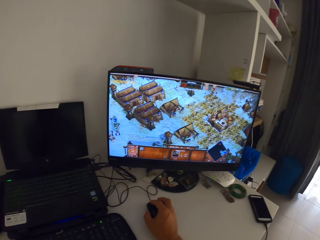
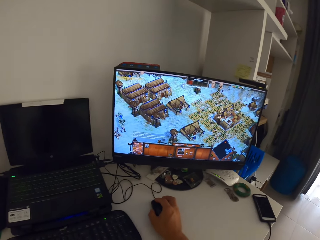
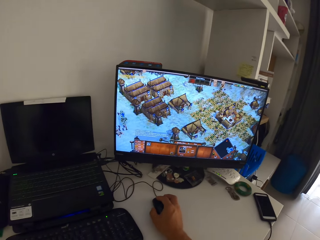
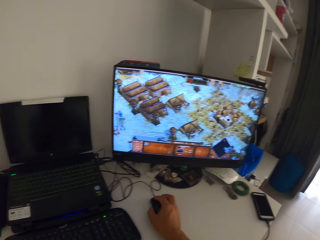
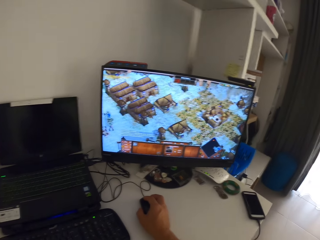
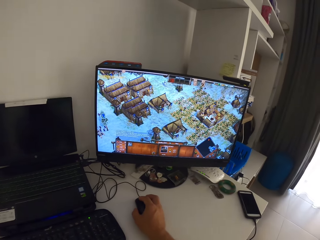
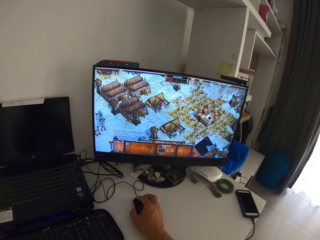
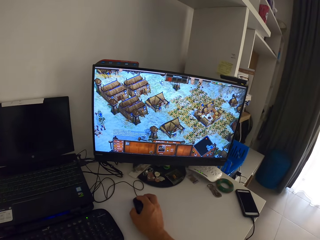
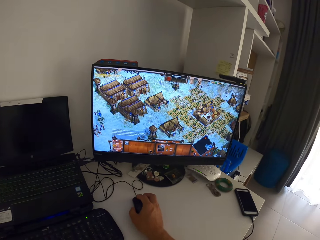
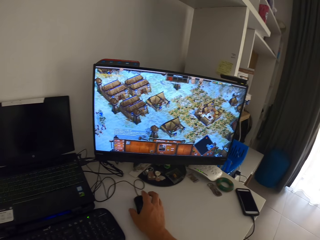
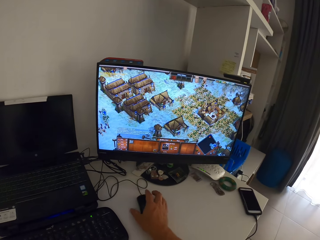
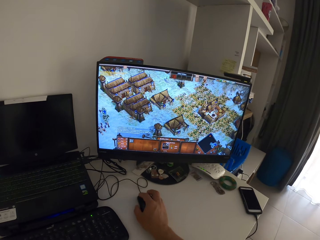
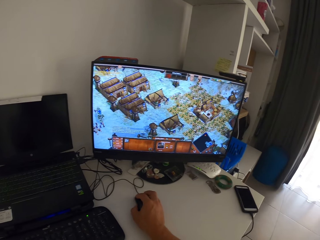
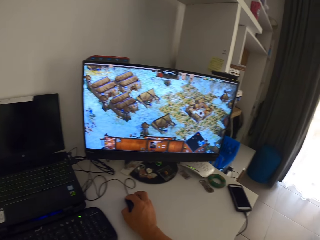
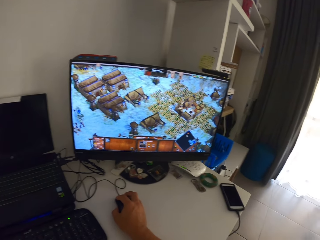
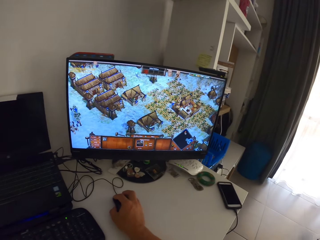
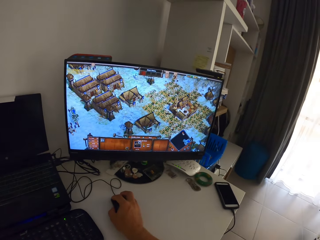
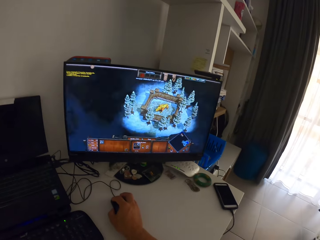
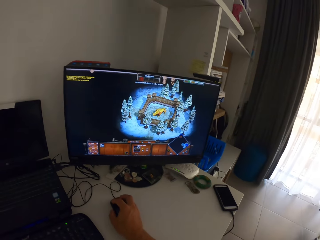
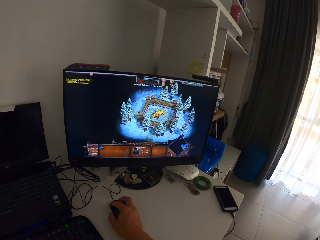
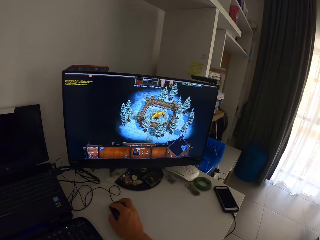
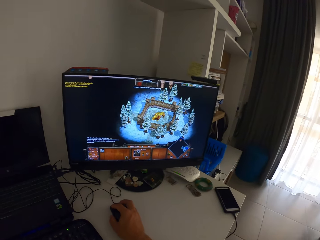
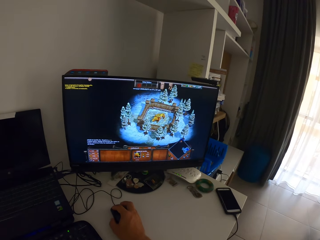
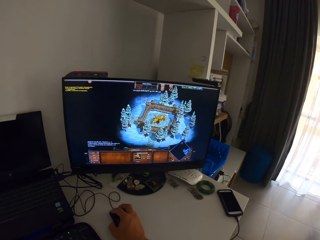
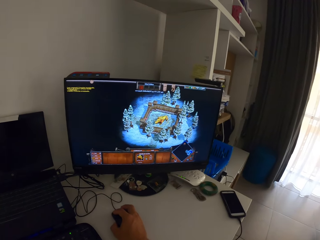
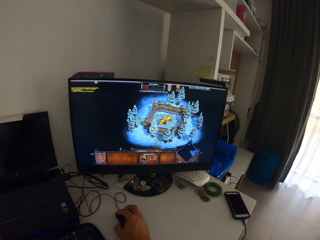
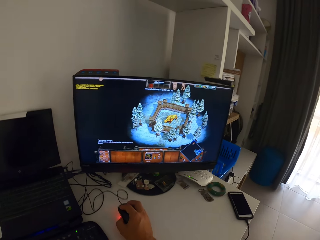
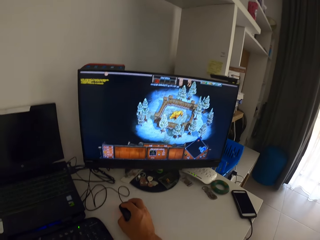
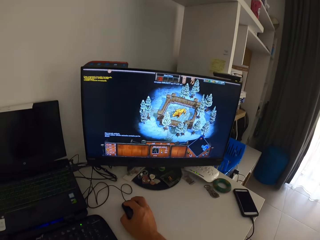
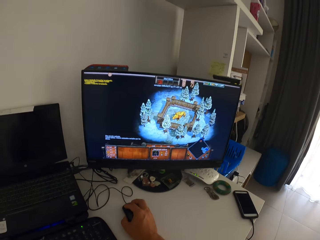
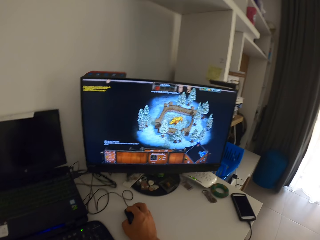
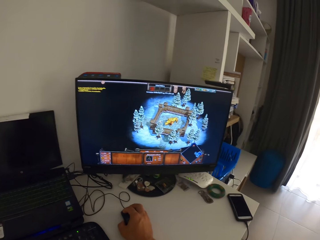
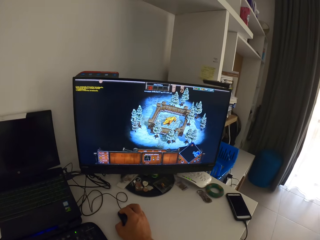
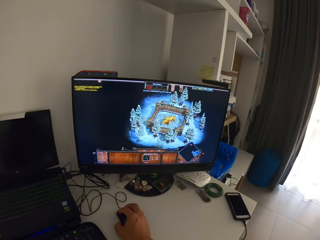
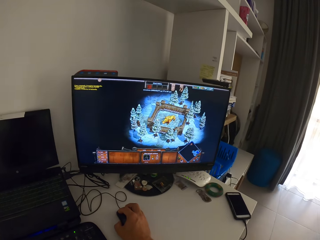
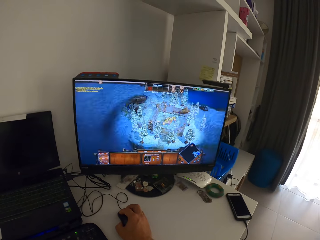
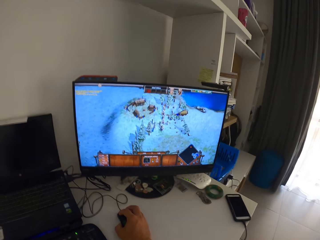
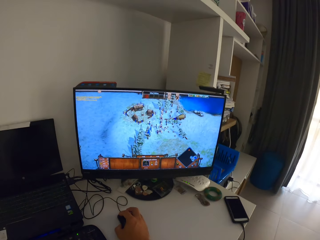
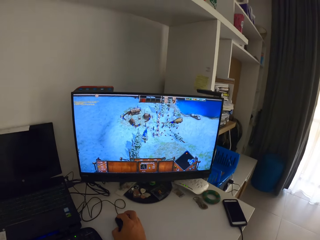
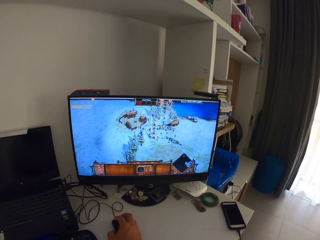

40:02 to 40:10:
The camera wearer taps his left hand fingers on the table. He clicks on the computer mouse with his right hand. He plays the computer game with the computer mouse in his right hand.

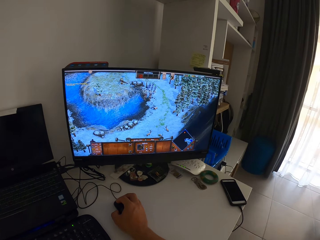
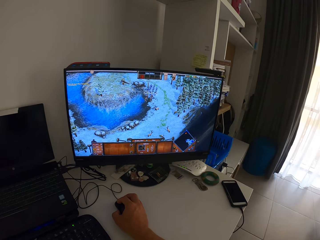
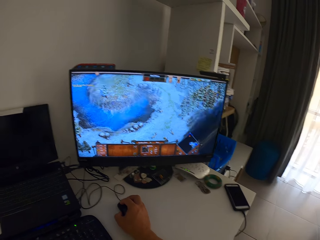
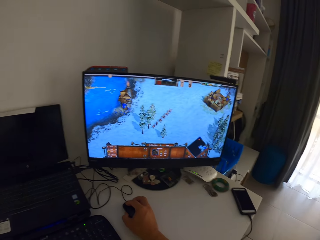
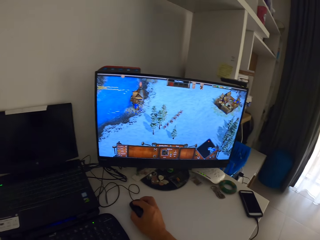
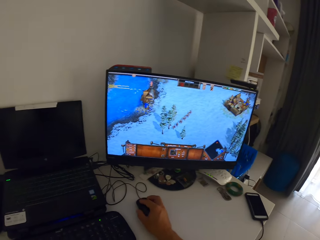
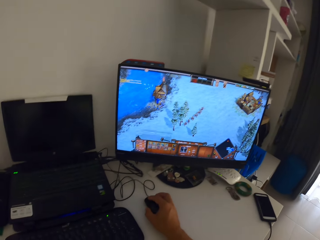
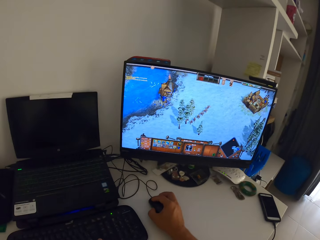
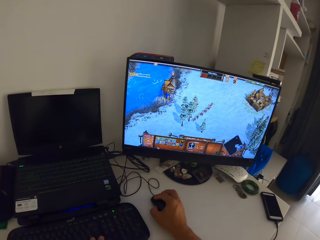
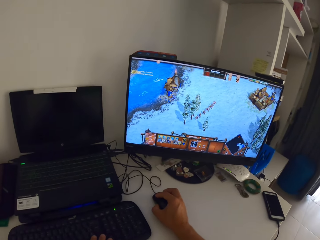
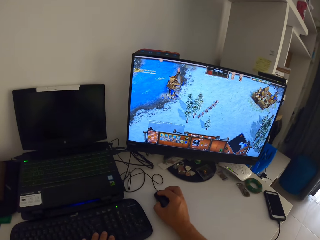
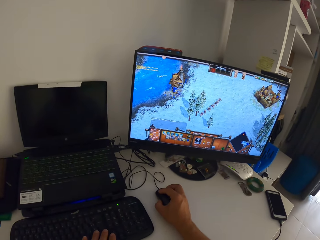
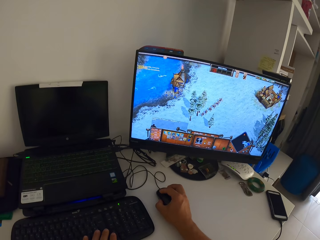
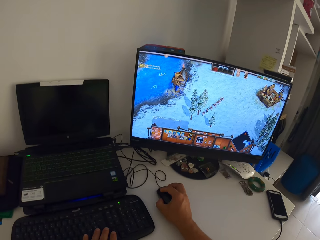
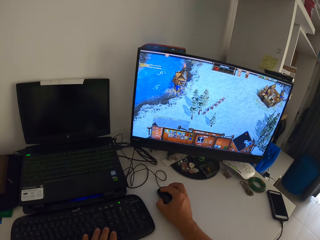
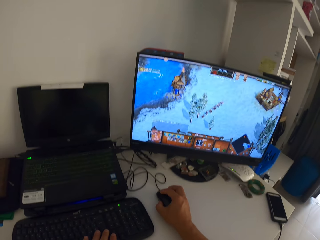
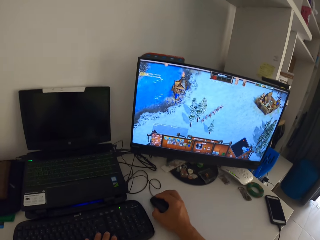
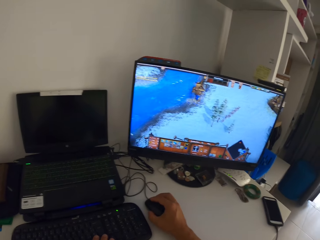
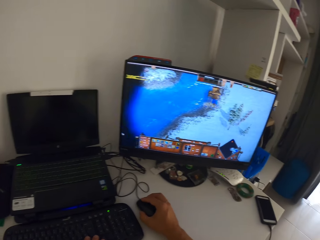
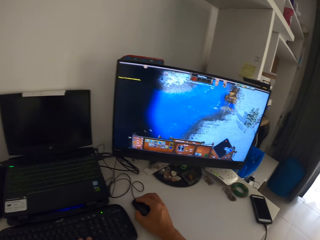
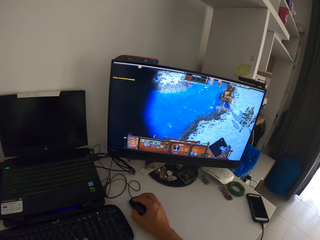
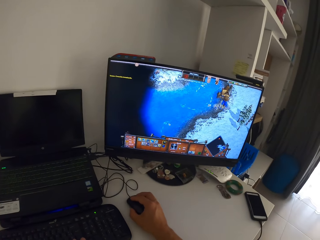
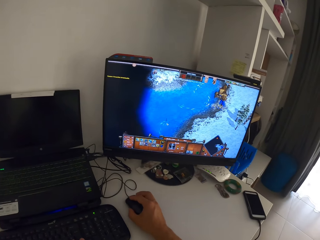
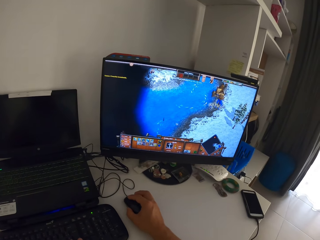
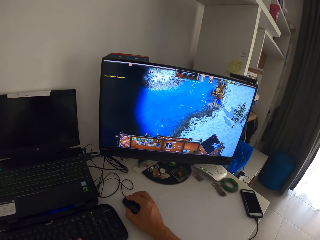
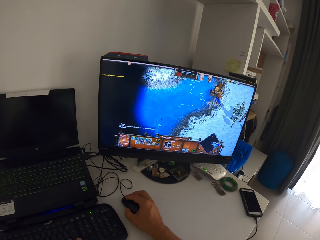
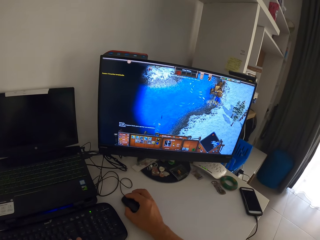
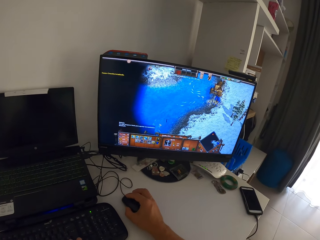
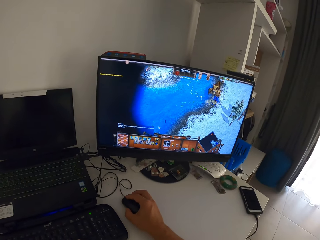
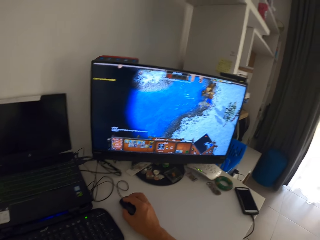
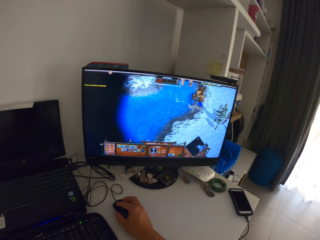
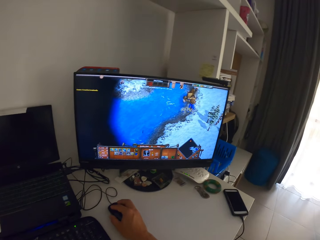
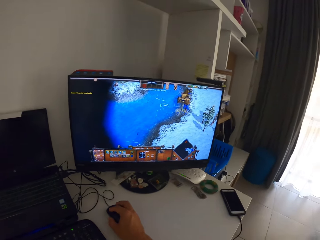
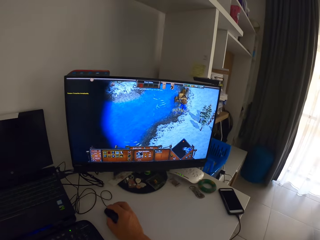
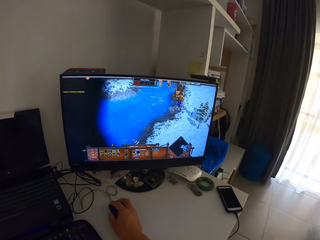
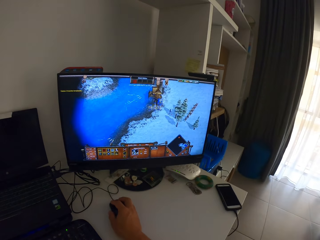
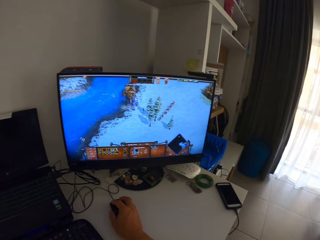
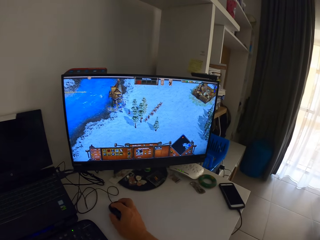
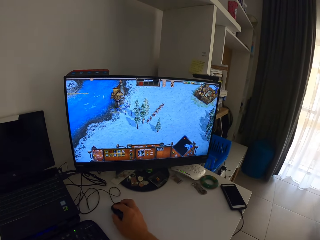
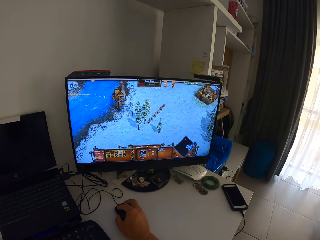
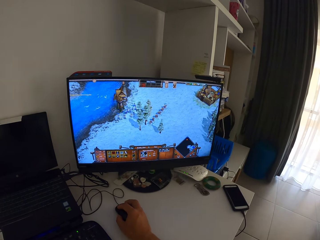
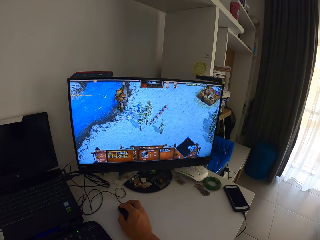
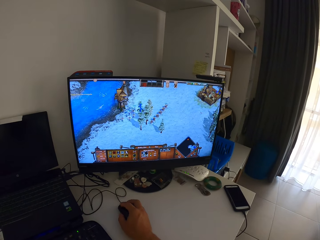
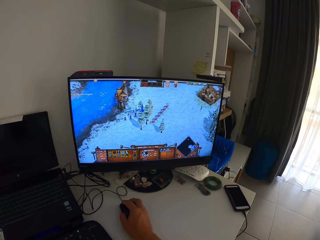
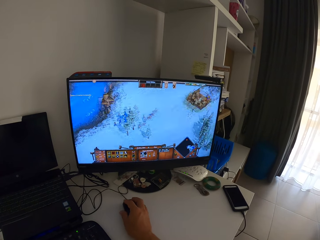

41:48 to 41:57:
The camera wearer presses the keys on a computer keyboard with his left hand. He clicks on the computer mouse with his right hand. He plays the computer game with the computer mouse in his right hand.

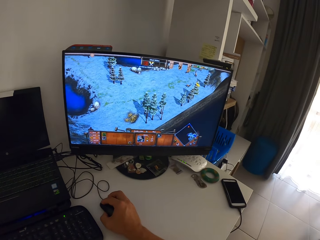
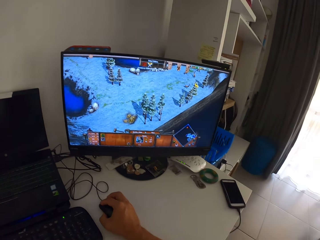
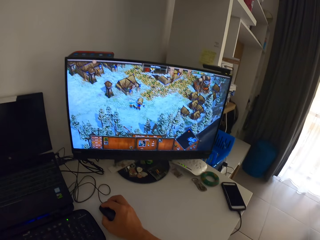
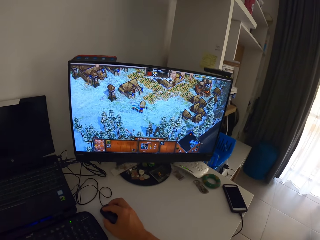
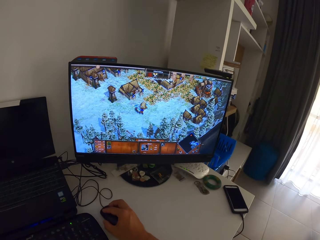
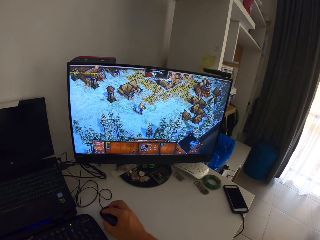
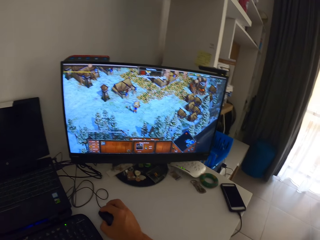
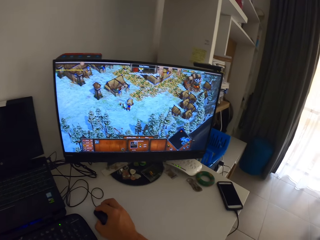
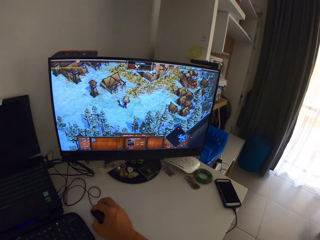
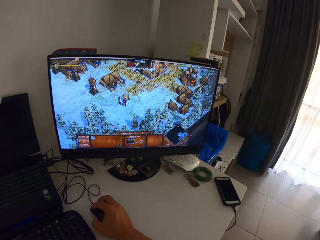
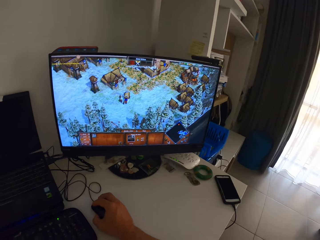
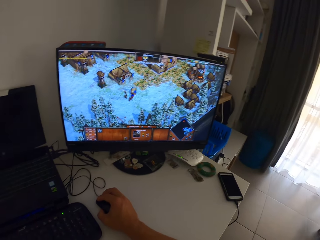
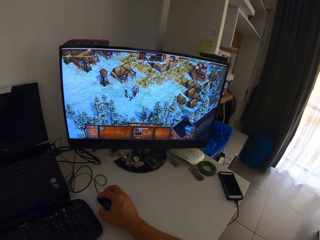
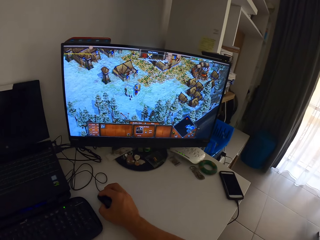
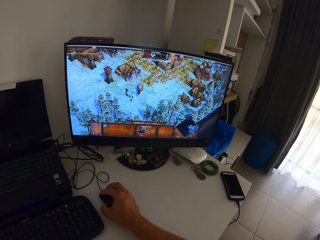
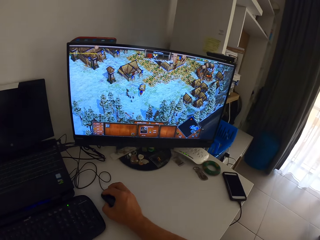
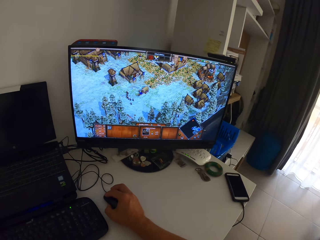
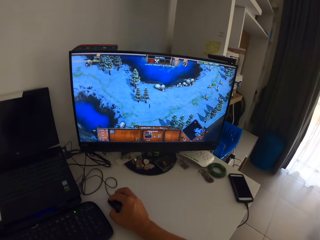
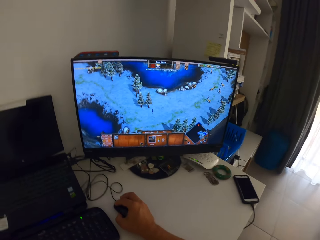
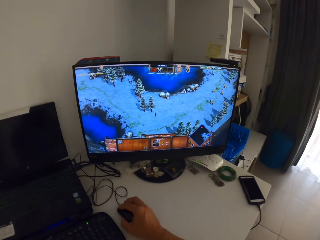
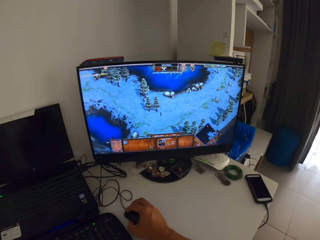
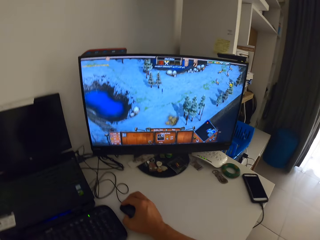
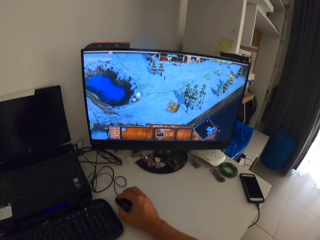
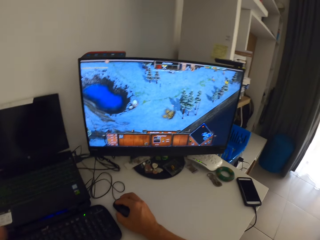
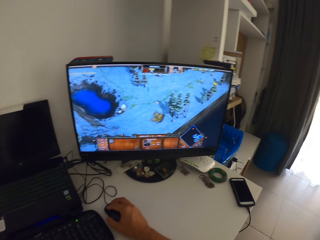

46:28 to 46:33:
The camera wearer raises his left hand.
